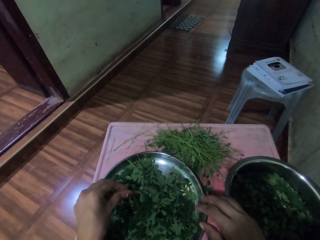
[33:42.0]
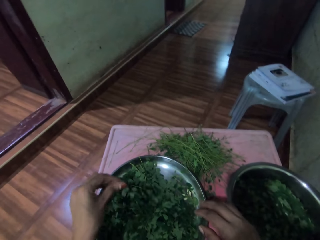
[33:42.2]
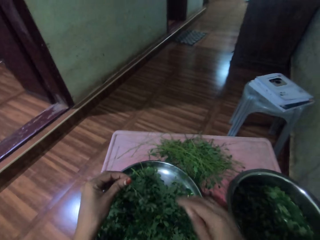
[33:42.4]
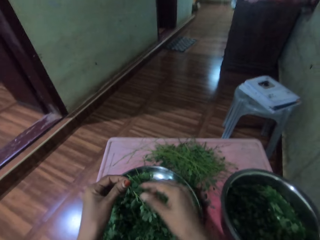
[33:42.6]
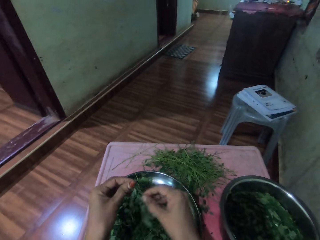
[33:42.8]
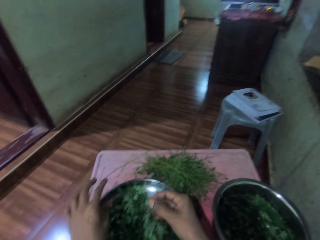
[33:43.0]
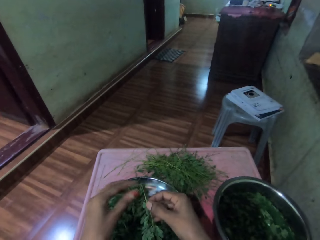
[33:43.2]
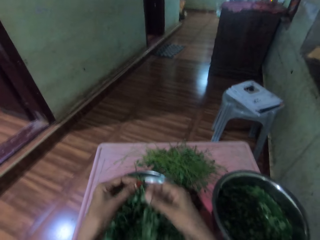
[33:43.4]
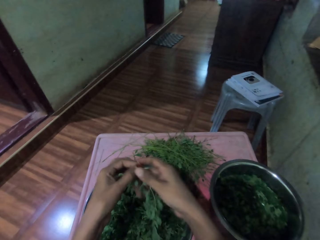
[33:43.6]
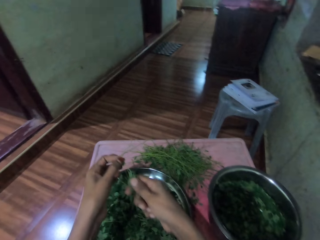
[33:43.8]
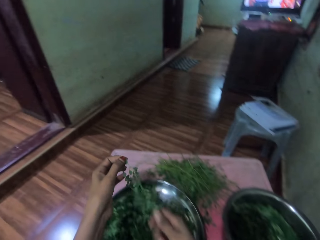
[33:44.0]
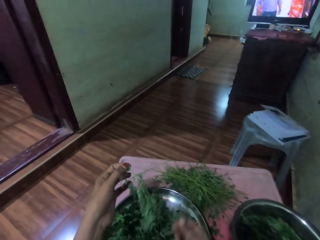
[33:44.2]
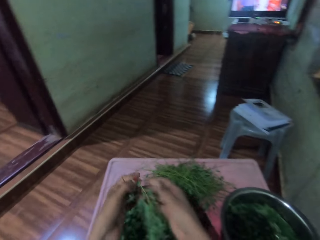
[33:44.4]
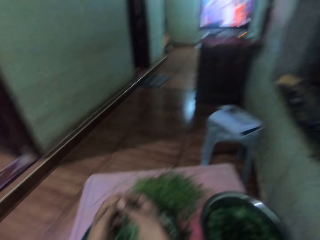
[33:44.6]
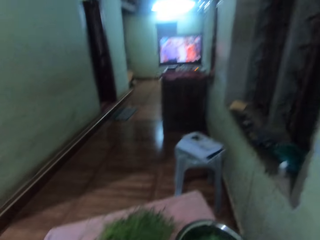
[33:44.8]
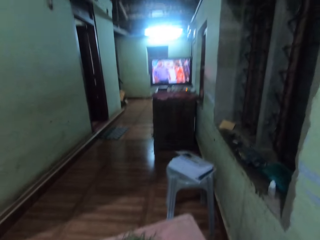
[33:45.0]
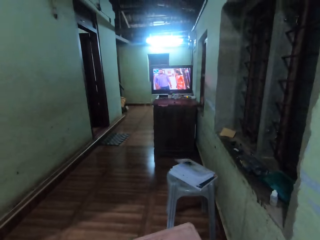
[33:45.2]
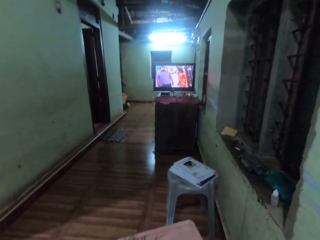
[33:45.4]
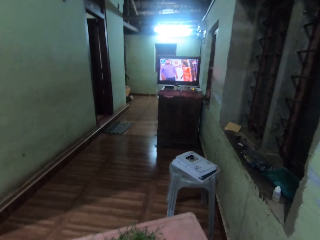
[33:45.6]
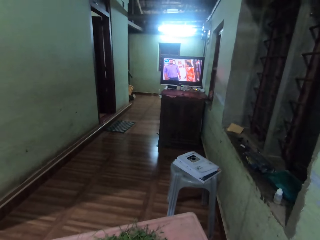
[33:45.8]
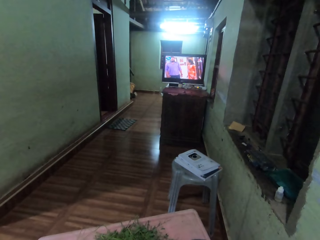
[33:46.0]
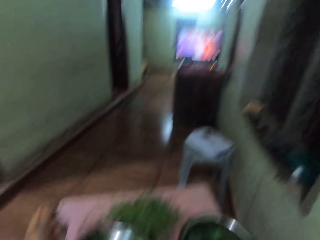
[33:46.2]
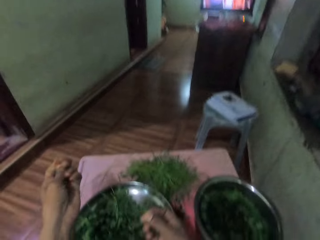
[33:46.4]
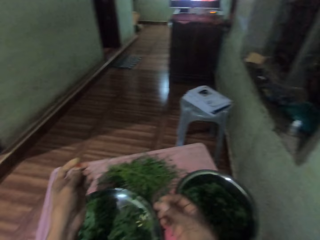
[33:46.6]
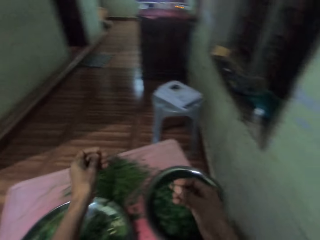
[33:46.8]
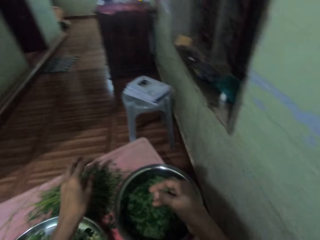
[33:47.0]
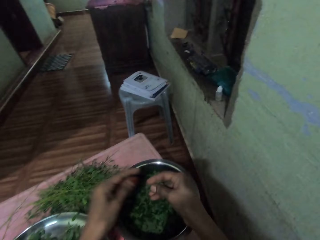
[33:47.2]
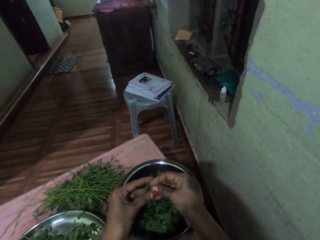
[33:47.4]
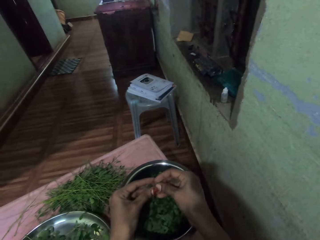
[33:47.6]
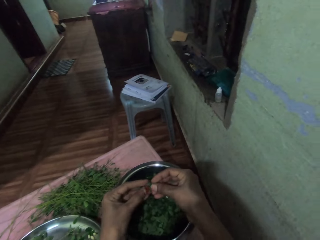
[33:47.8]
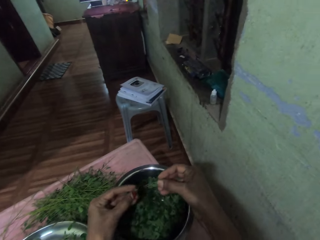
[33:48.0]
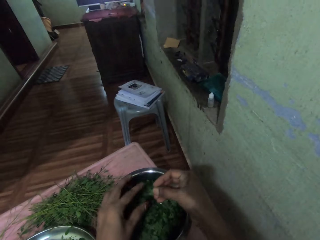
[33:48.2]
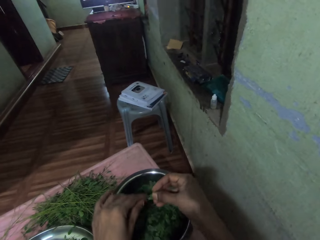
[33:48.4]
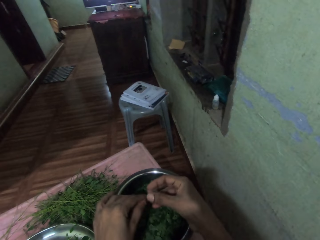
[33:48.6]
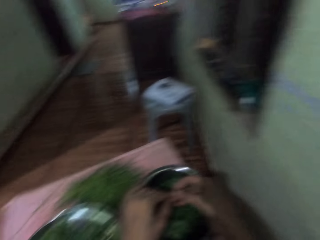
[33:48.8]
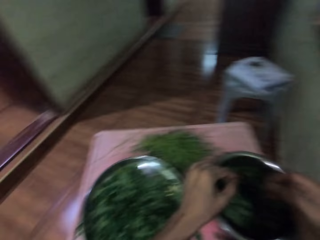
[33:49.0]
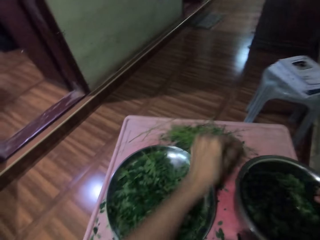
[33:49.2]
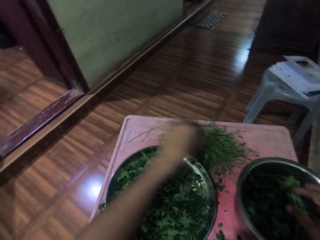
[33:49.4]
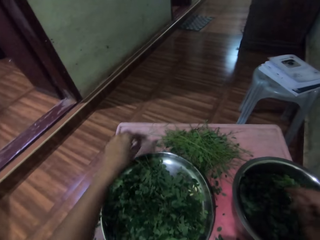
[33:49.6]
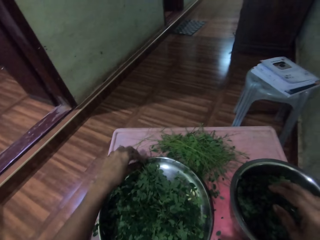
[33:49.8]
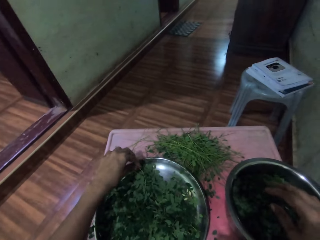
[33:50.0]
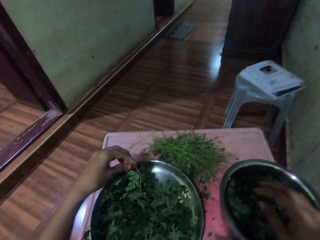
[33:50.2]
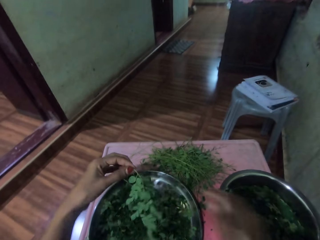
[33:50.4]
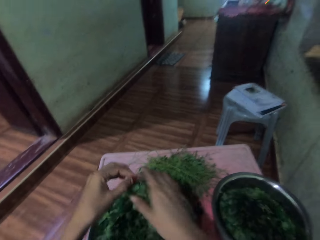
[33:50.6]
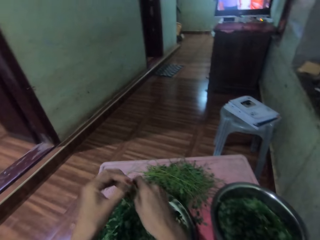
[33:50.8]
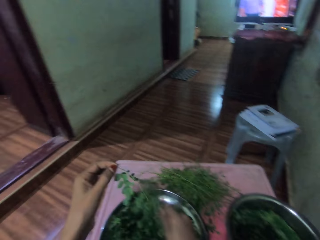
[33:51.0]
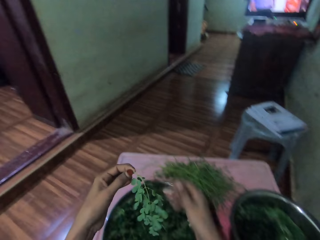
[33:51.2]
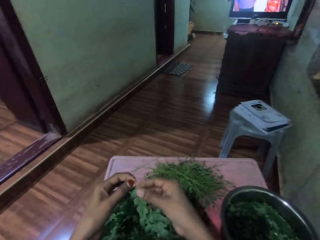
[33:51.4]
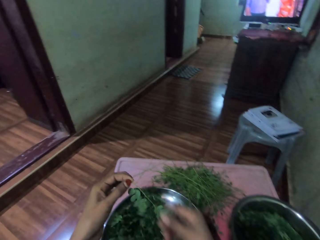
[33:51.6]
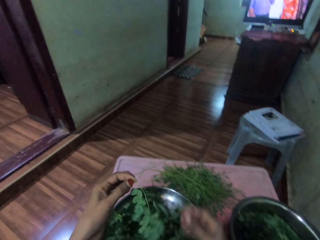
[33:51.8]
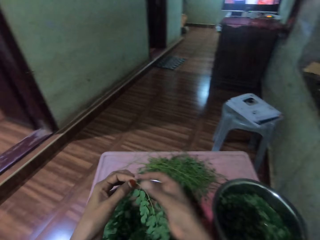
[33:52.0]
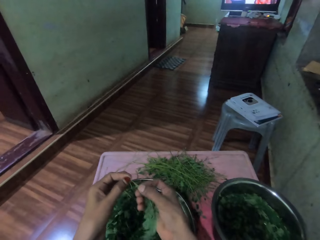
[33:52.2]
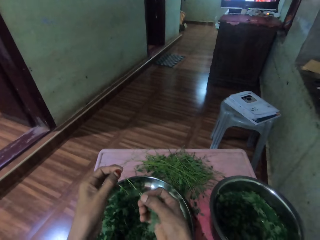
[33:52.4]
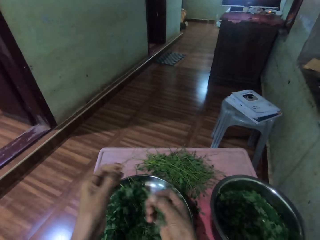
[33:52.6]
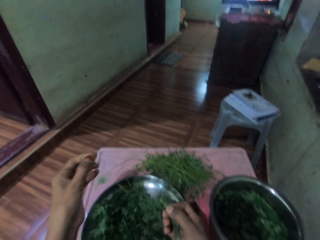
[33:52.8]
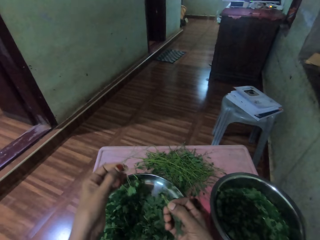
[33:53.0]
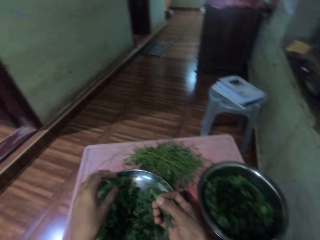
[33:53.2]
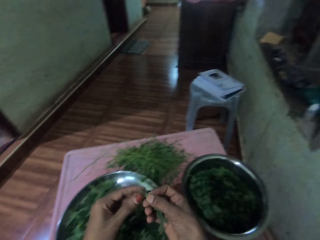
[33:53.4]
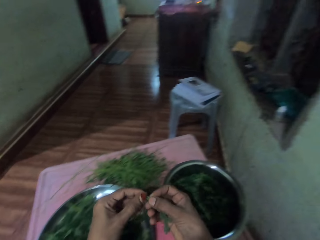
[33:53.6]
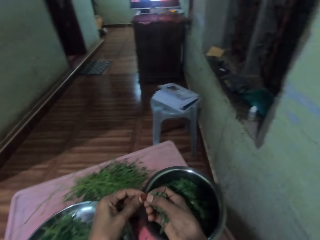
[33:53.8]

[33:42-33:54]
The camera wearer picks the plant from the tray with his left hand. He peels the leaves from the stalk with his right hand. He looks at the television. He puts down the stem with his left hand. He drops the vegetables in the basin. He cuts the leaves with both hands. He puts down the stem with his left hand, picks the plant from the tray with his left hand, and peels the leaves from the stalk with his right hand.

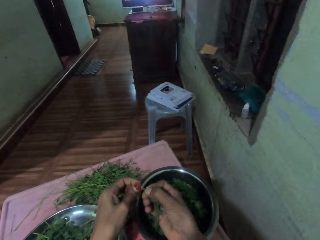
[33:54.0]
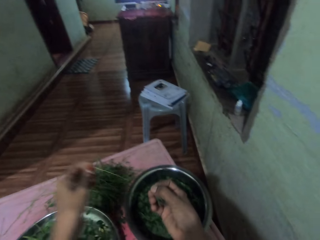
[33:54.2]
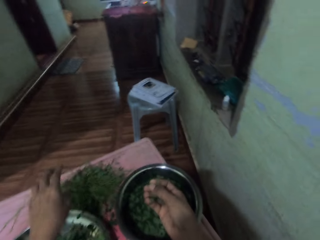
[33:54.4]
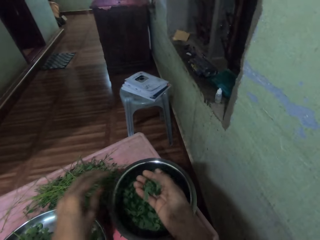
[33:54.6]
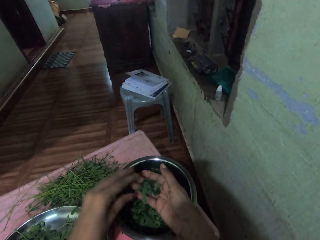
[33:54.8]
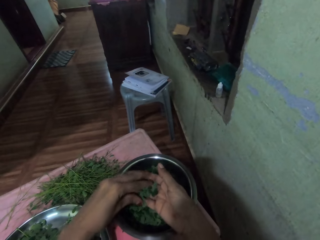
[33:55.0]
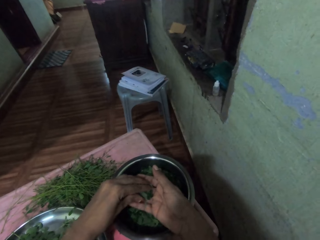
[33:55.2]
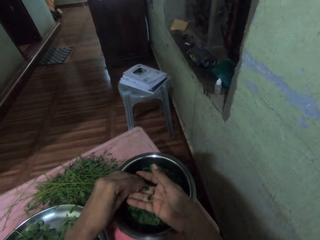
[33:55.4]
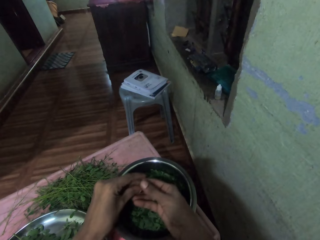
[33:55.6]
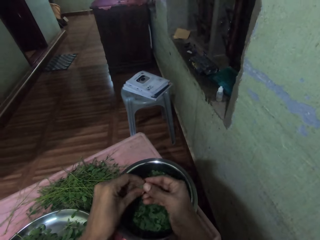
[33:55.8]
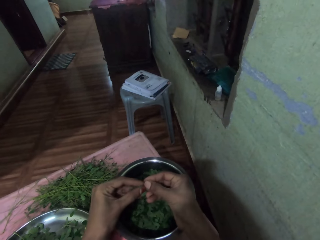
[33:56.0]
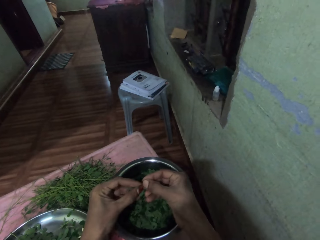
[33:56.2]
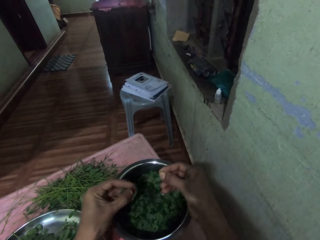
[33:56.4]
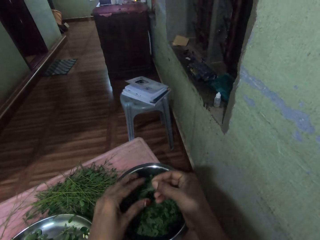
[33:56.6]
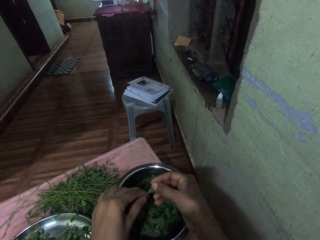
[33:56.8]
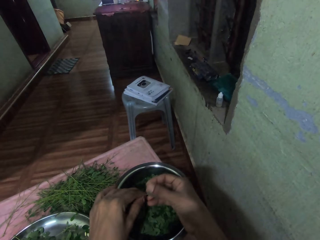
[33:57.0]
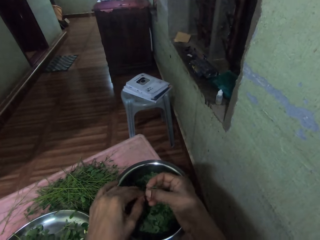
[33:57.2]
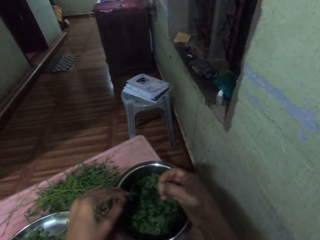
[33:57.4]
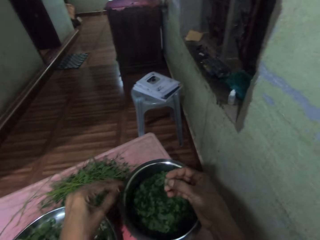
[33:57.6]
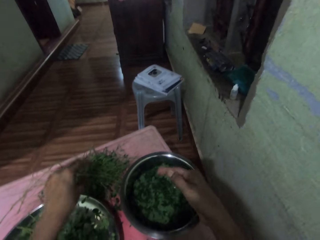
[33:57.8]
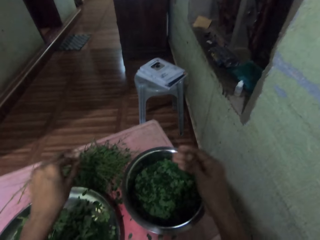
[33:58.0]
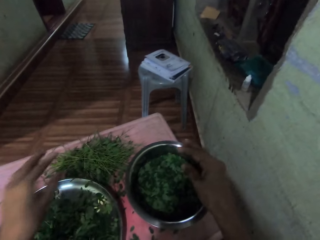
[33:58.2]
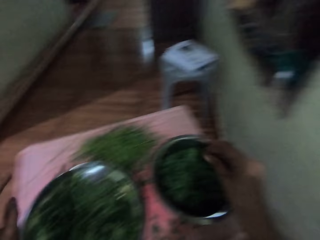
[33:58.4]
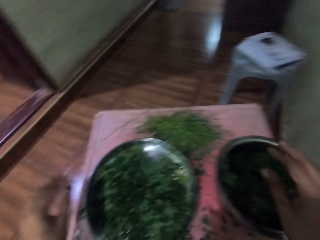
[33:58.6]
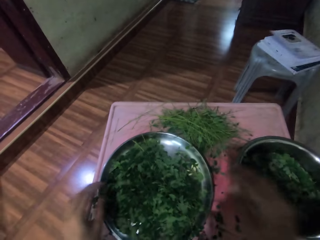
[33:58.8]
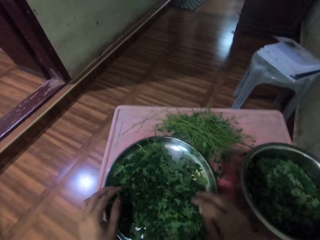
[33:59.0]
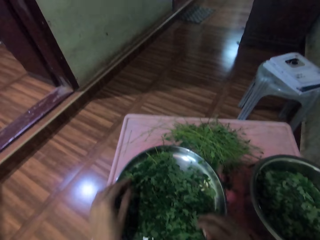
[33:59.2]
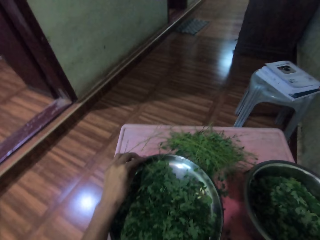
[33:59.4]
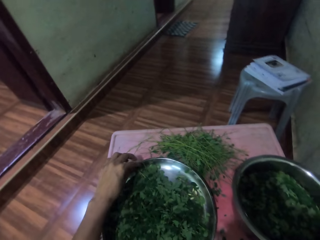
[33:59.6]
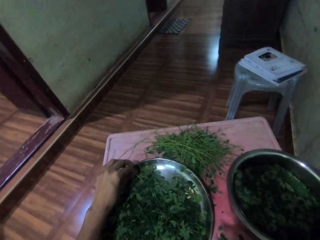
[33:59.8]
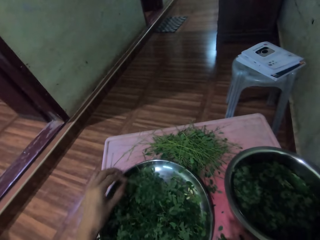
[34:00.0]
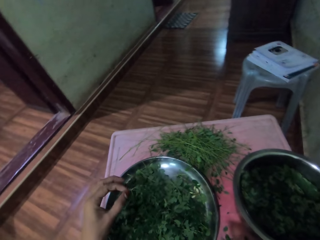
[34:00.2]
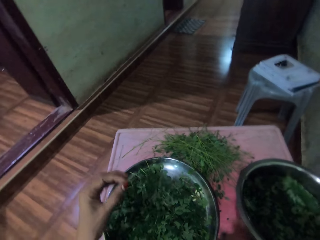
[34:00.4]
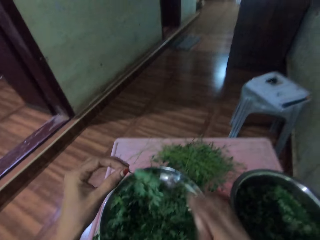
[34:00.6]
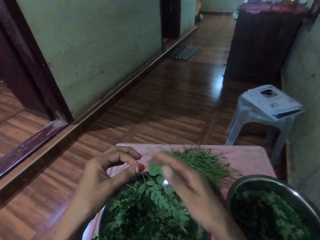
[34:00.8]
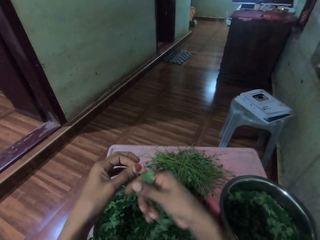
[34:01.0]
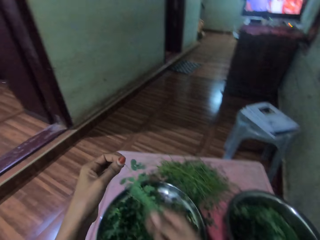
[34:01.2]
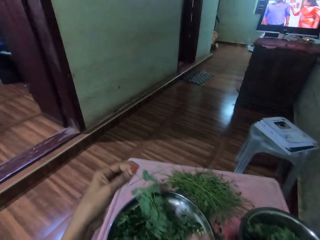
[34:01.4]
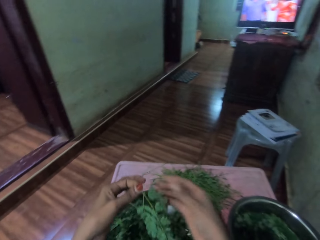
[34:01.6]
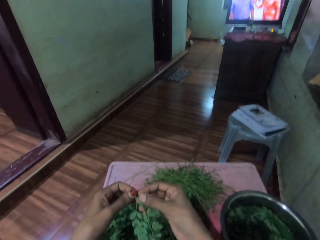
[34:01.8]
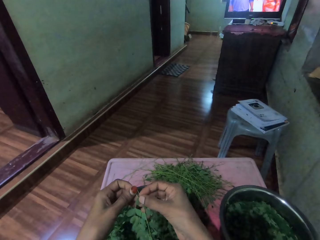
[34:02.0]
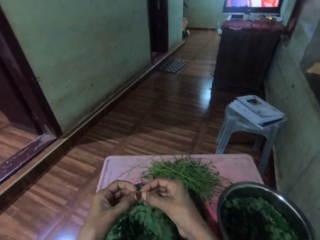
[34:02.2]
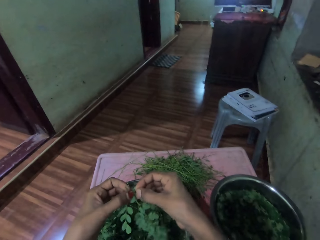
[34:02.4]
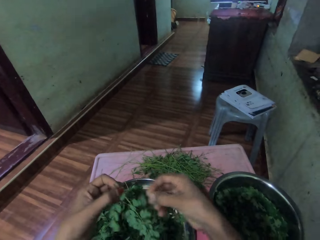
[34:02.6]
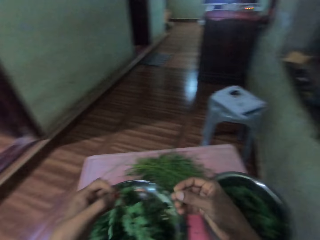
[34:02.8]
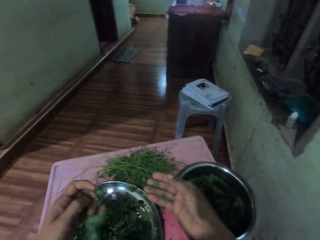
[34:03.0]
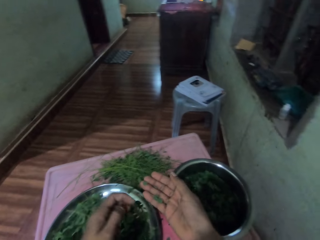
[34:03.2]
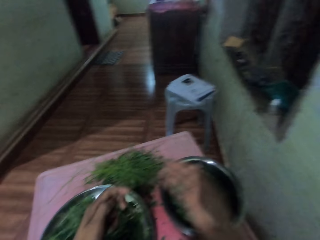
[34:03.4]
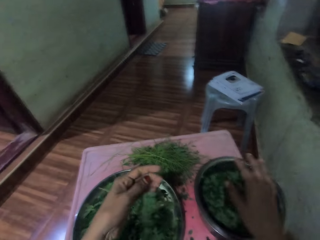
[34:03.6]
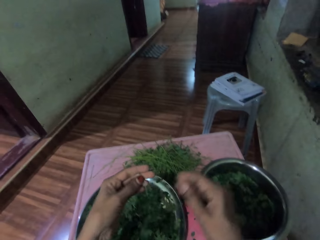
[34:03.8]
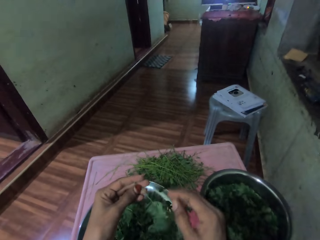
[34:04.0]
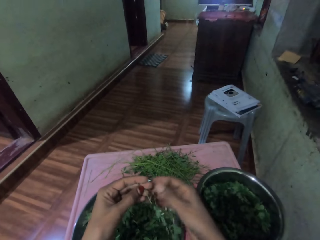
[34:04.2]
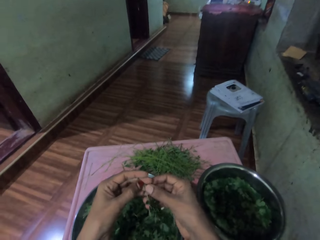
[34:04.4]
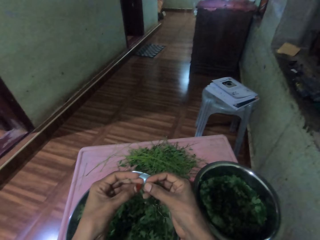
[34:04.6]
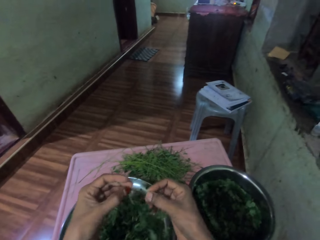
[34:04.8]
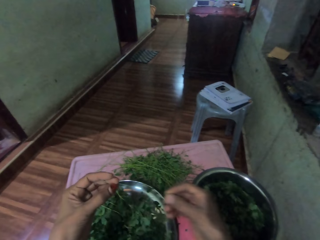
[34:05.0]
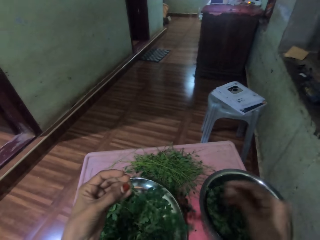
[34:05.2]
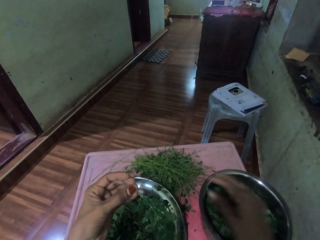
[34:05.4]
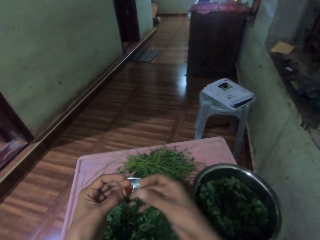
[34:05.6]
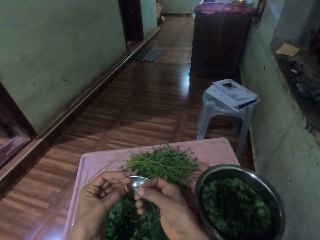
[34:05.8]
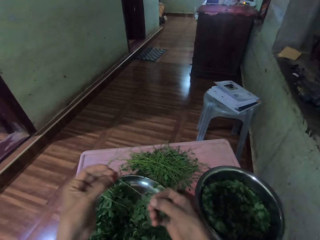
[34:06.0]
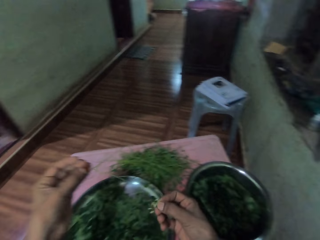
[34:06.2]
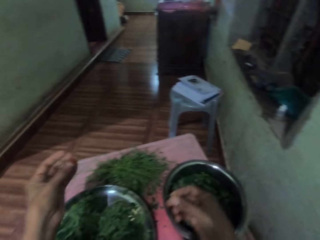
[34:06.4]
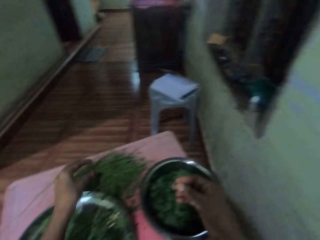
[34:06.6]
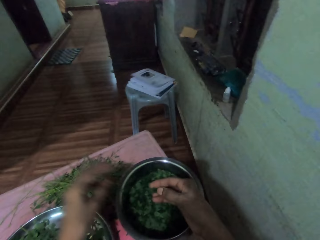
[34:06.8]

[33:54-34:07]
The camera wearer drops down the stem on the table with his left hand. He puts down the stem with his left hand. He drops the vegetables in the basin. He cuts the stem with both hands. He puts down the stem with his left hand. He picks the plant from the tray with his left hand. He peels the leaves with his right hand. He removes the leaf from the stem with his right hand. He puts the leaves on the basin with his right hand. He removes the leaf from the stem with his right hand. He puts the leaf on the basin with his right hand. He peels the leaves with his right hand.
